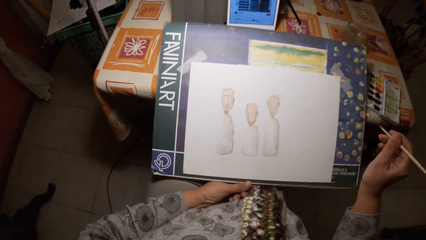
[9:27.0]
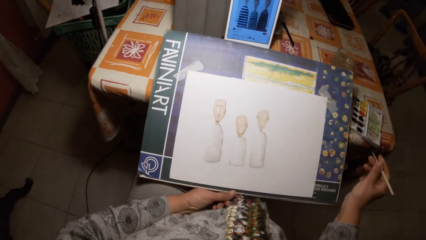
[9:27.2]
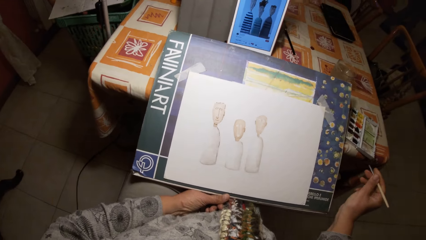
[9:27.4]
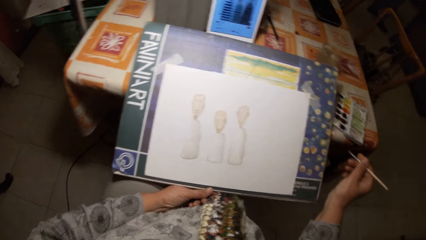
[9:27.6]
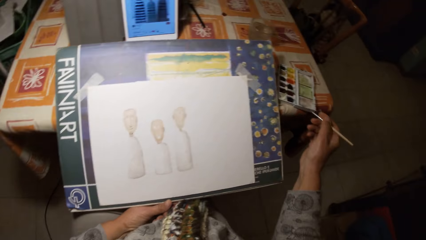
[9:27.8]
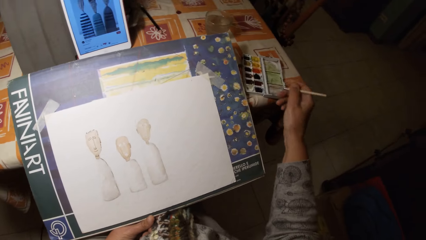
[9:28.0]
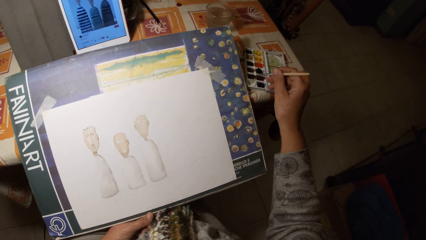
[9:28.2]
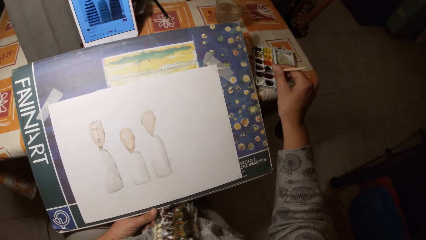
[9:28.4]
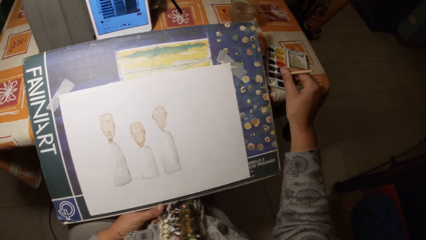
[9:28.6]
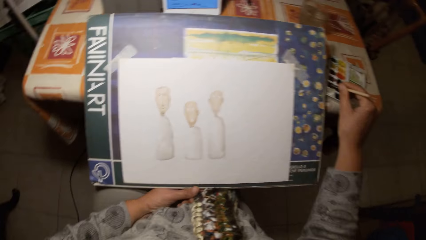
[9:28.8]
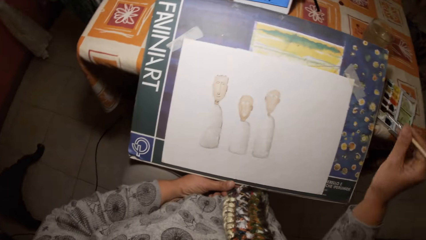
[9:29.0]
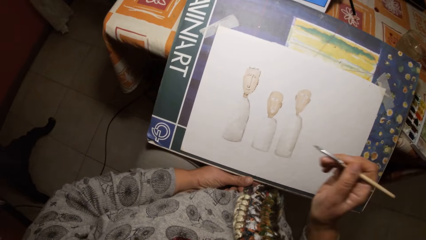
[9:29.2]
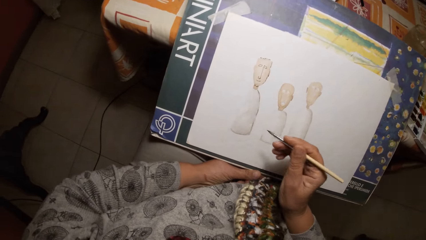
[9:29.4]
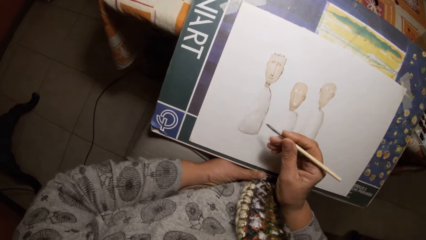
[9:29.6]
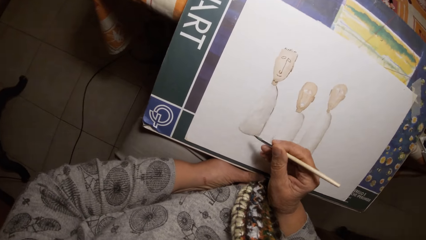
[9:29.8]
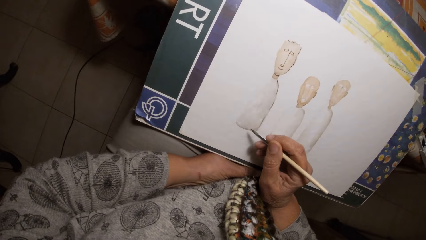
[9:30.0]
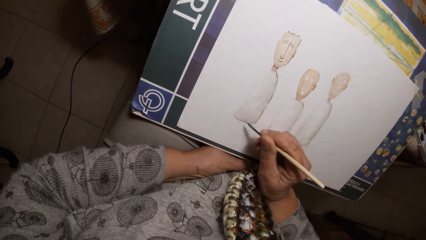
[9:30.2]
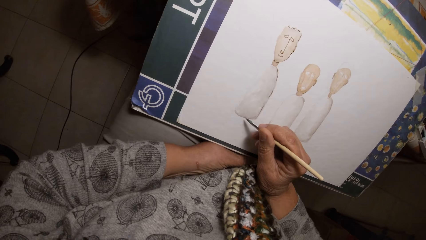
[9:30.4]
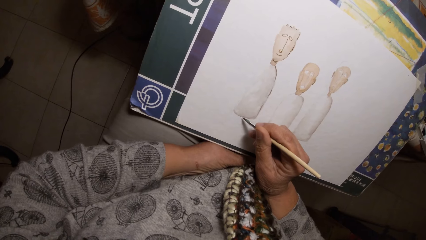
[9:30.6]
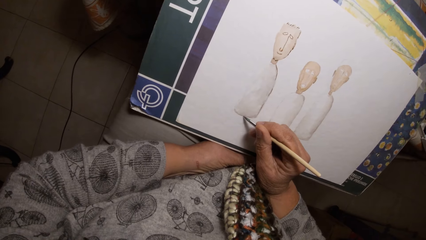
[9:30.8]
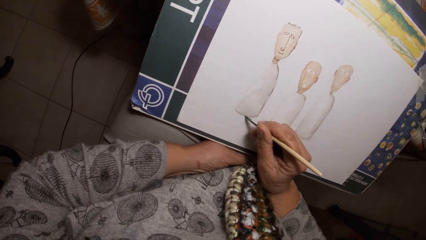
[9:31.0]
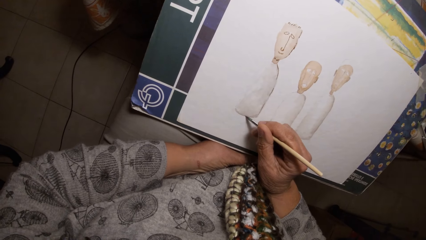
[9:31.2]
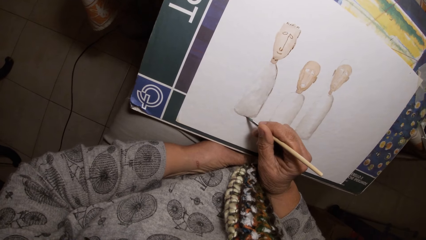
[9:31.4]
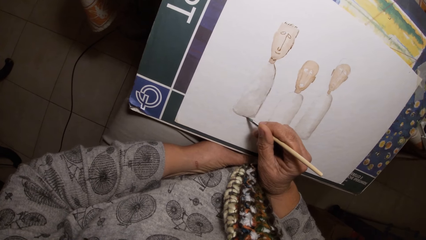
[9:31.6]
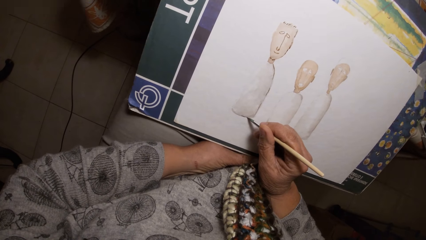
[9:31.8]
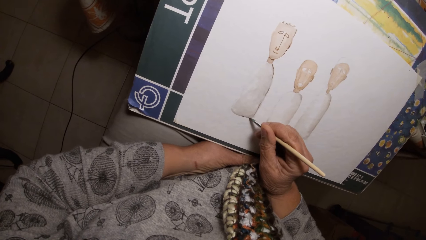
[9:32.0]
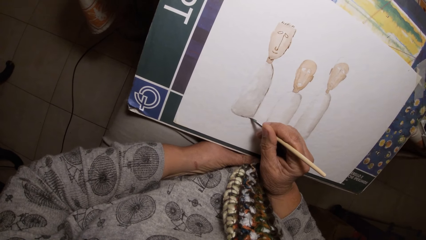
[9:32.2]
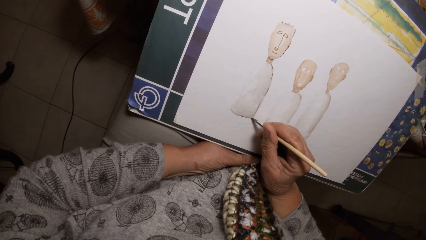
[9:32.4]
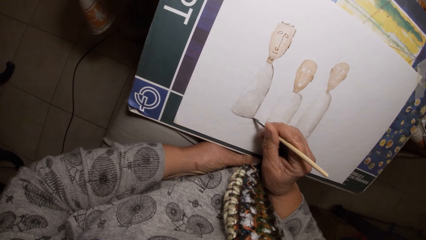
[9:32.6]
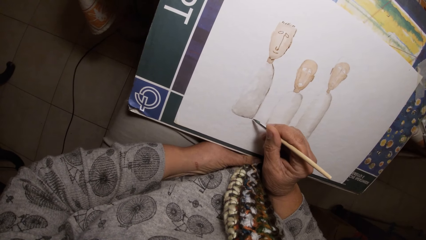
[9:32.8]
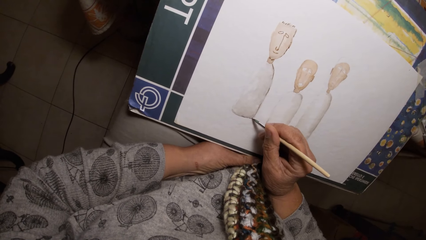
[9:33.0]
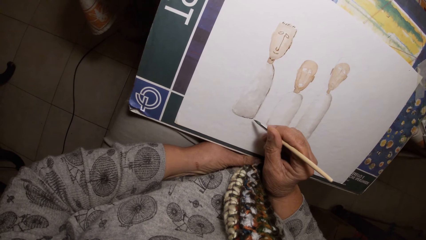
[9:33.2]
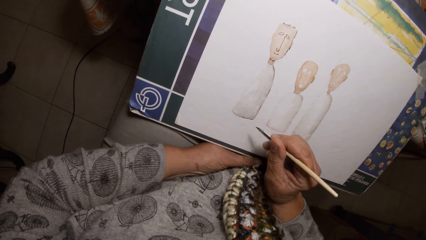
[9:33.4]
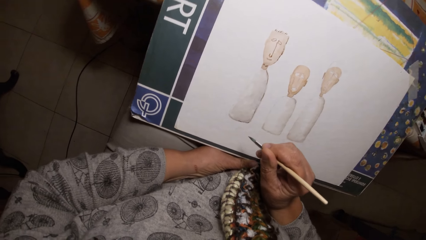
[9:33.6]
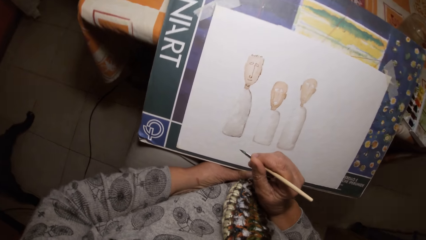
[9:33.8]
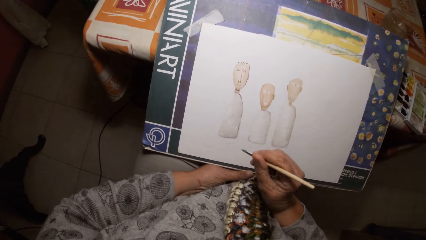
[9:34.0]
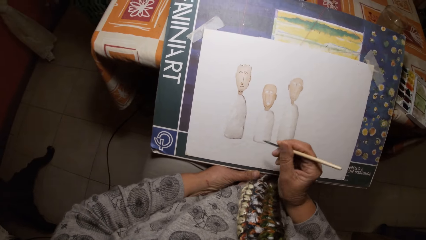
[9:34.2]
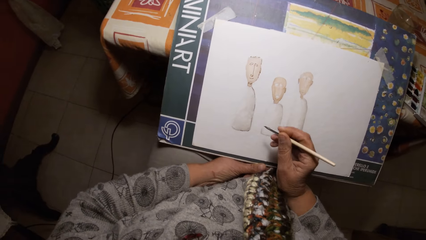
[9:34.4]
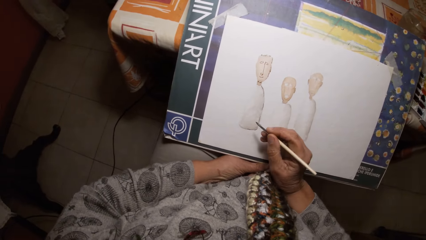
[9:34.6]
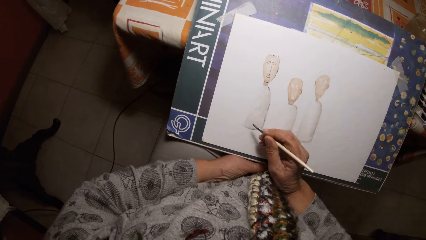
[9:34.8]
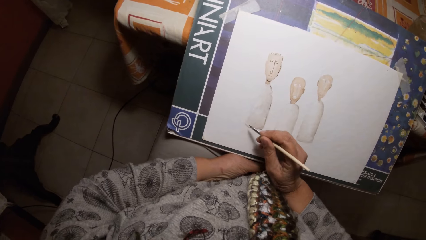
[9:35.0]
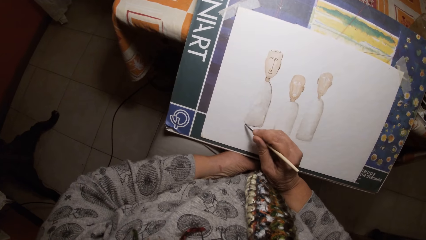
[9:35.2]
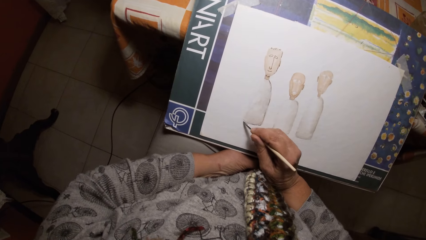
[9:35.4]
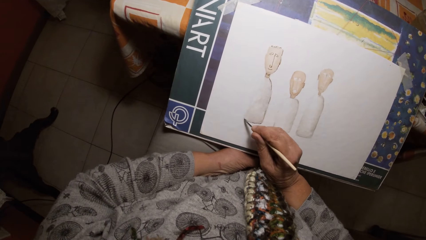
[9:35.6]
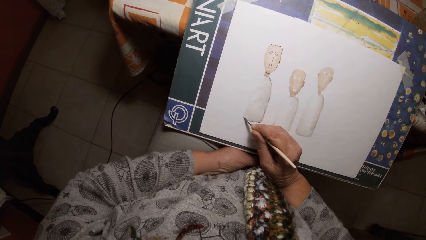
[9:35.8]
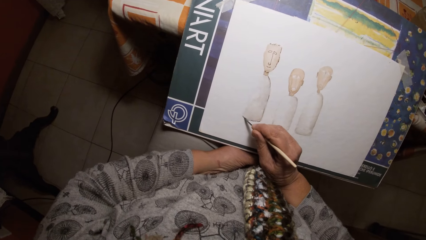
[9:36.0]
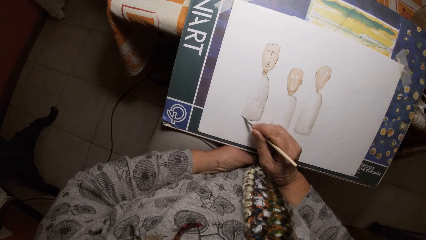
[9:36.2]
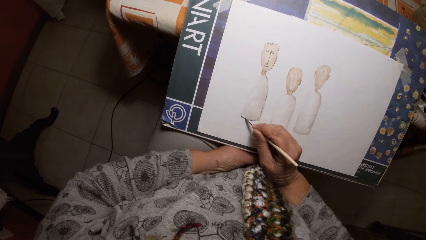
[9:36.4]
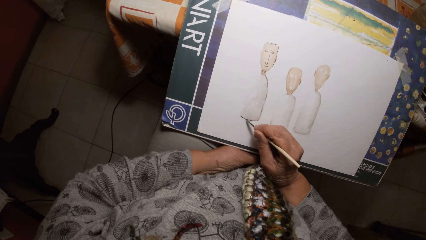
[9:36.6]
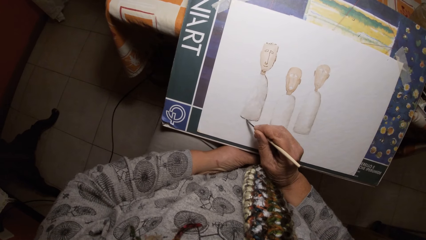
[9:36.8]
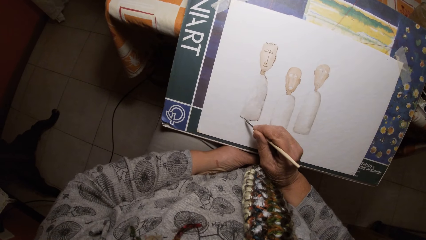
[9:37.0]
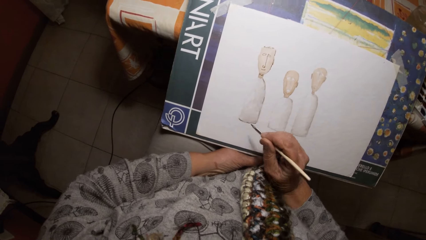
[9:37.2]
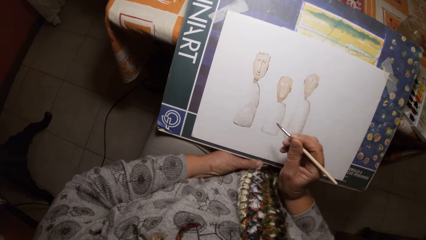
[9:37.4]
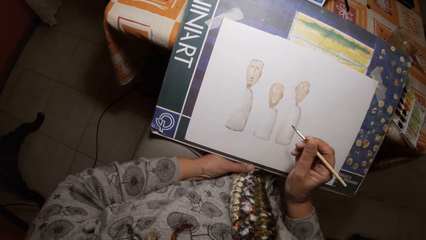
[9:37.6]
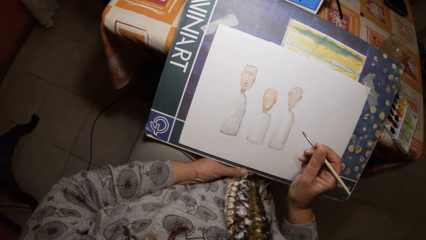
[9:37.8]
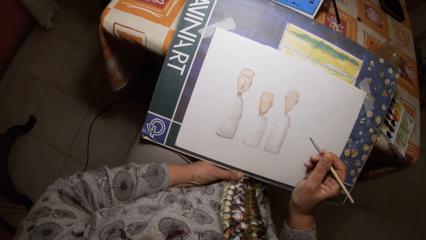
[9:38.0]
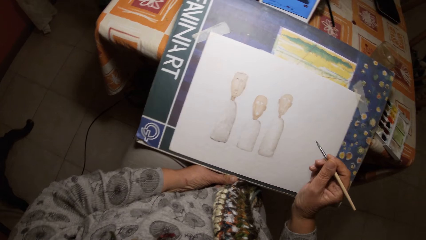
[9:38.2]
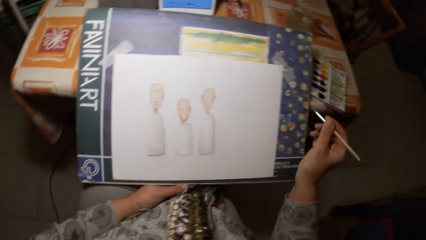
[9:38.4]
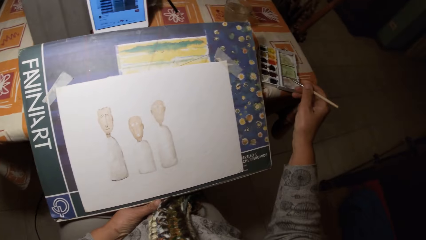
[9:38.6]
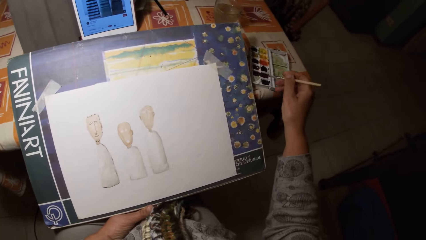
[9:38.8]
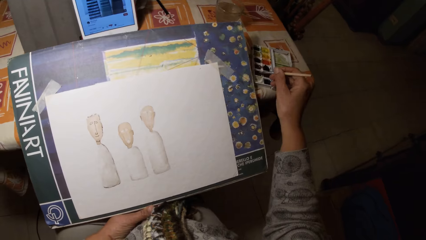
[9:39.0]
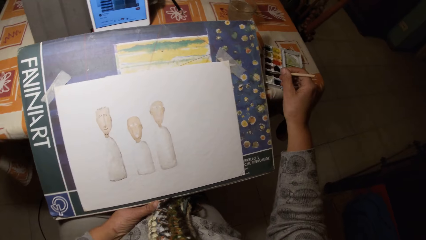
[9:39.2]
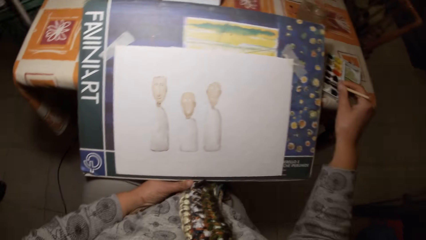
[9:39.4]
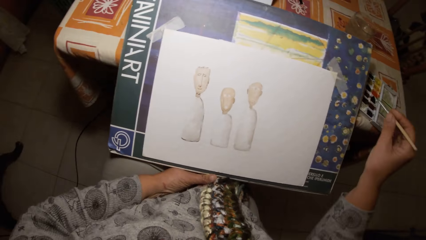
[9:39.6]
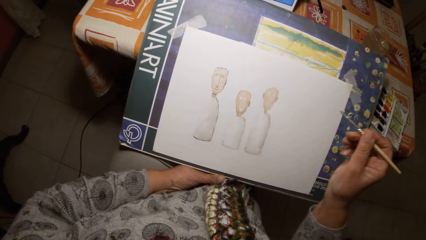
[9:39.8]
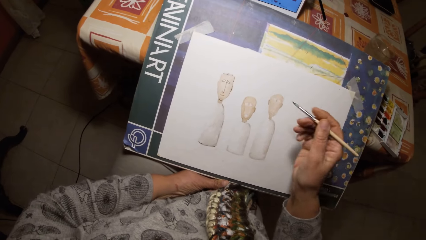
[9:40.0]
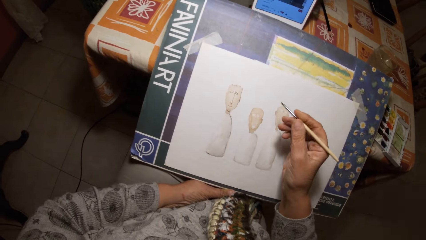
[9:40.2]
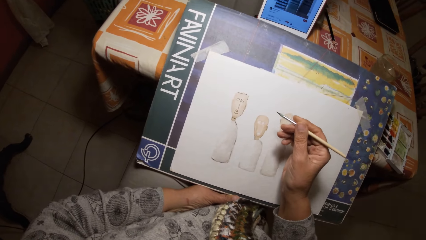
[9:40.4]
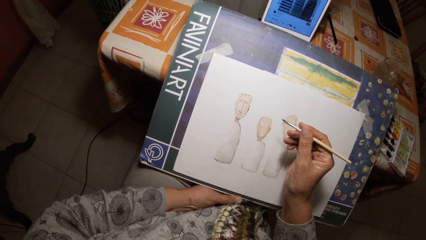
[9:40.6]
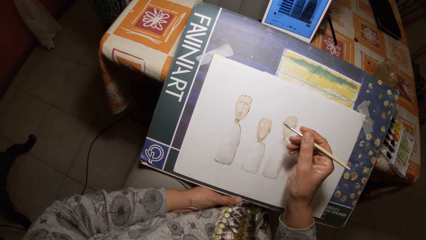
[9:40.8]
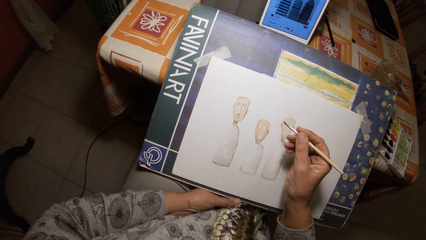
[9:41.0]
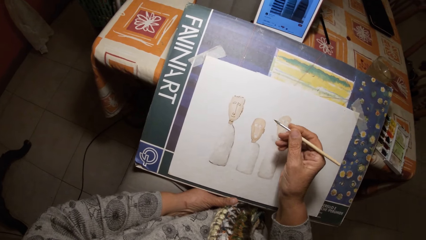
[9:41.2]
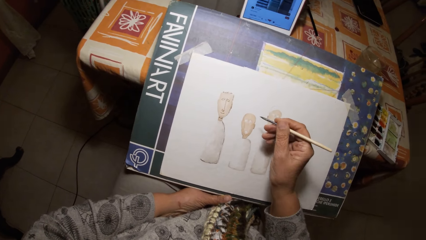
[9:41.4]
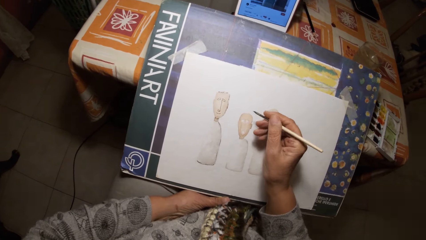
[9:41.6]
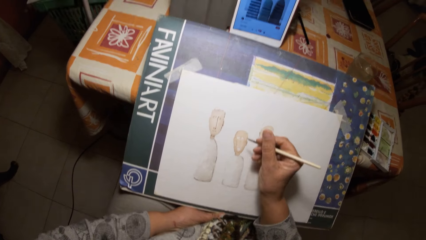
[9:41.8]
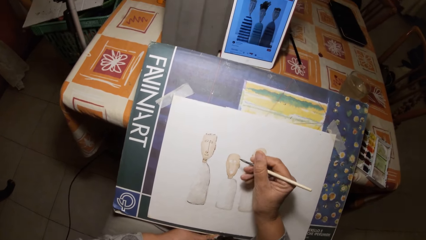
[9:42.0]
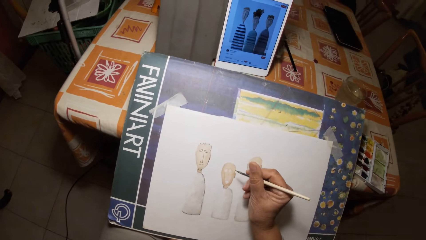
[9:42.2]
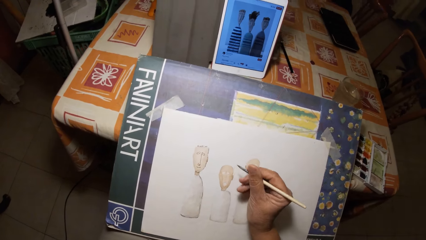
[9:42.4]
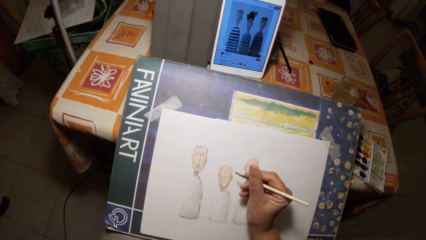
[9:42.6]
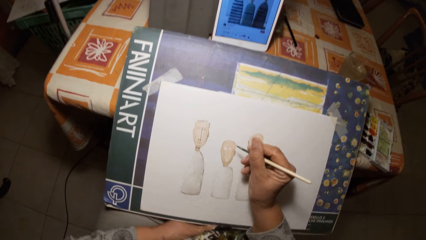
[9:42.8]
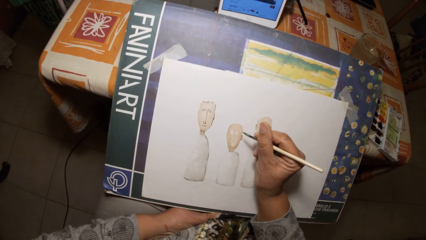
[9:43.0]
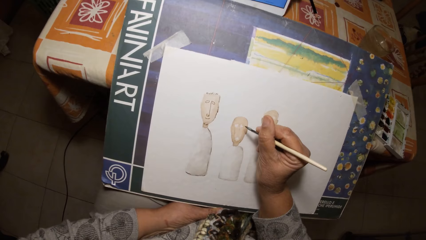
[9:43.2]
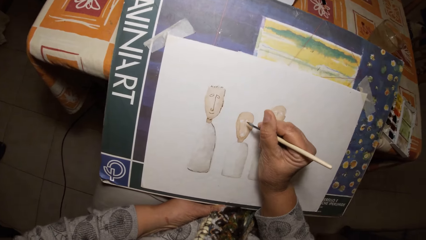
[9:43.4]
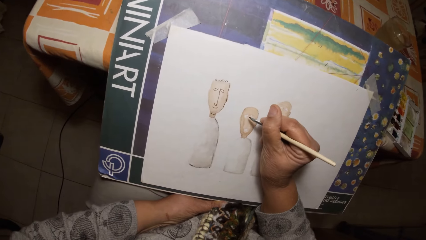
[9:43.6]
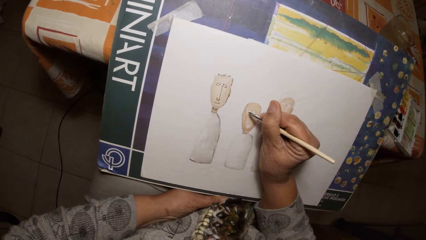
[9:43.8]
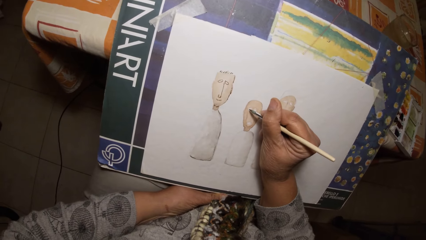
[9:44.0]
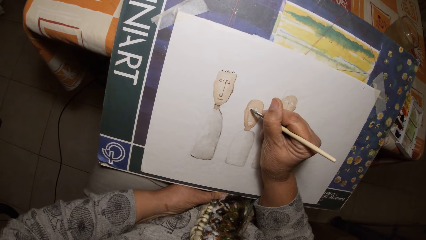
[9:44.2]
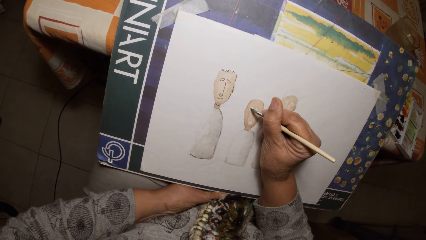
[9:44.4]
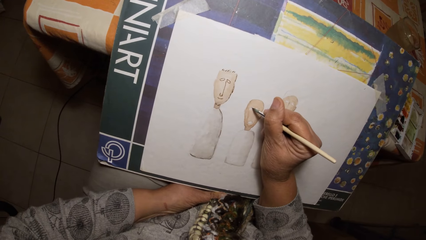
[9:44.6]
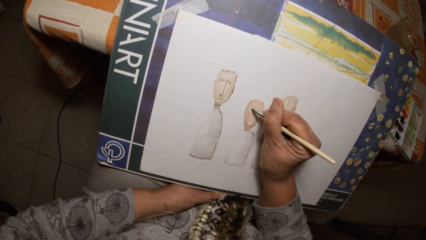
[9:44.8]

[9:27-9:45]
The camera wearer dips the paint brush in his right hand on a paint palette on the table. He draws on the paper with the paint brush in his right hand. He dips the paint brush in his right hand in the paint palette on the table. He draws on the paper with the paint brush in his right hand.
